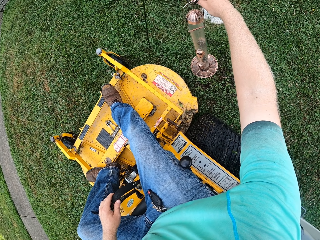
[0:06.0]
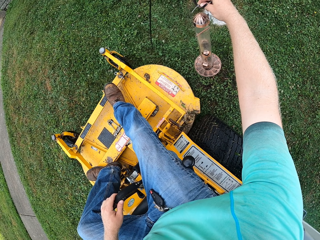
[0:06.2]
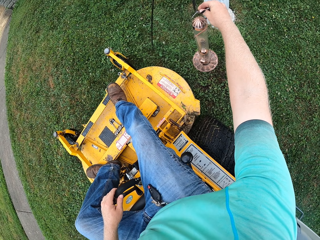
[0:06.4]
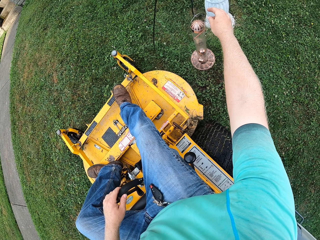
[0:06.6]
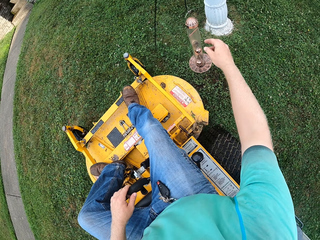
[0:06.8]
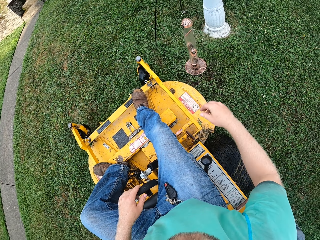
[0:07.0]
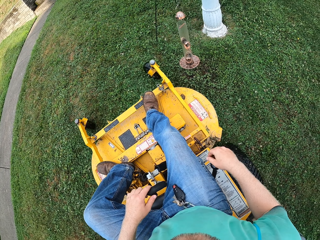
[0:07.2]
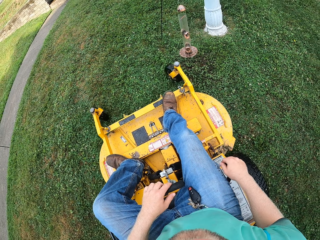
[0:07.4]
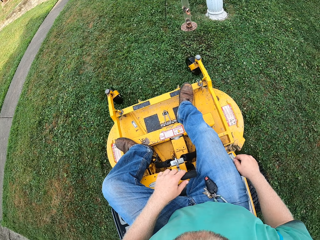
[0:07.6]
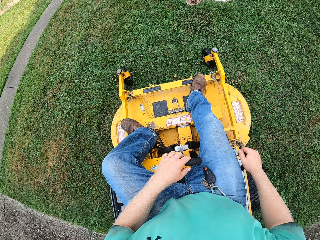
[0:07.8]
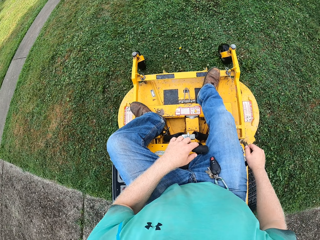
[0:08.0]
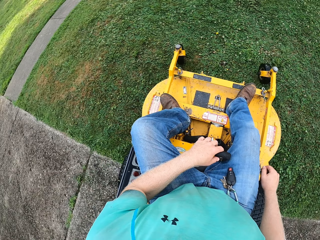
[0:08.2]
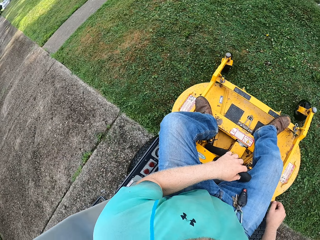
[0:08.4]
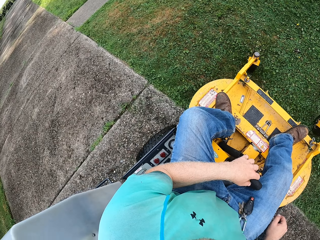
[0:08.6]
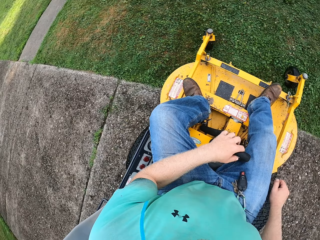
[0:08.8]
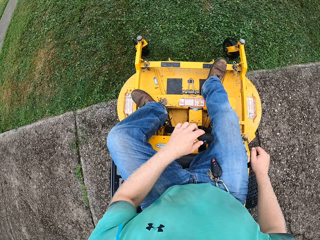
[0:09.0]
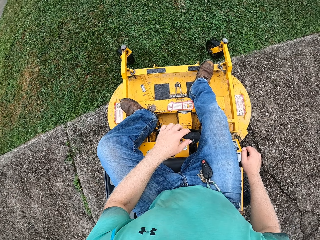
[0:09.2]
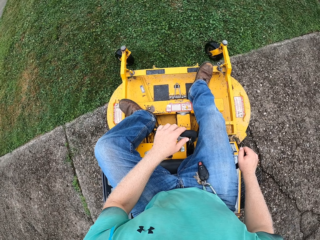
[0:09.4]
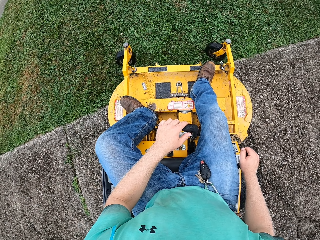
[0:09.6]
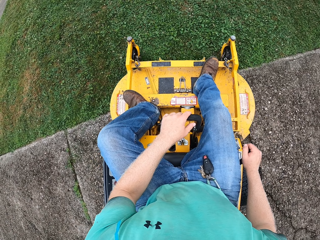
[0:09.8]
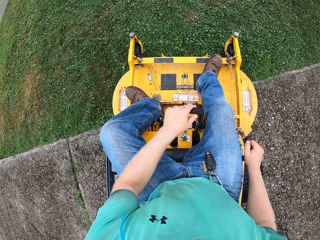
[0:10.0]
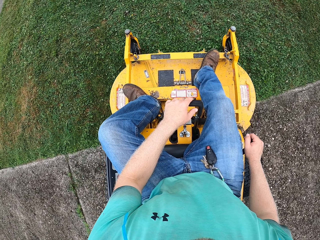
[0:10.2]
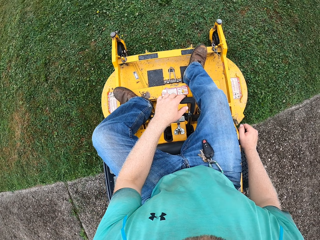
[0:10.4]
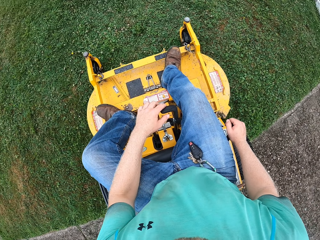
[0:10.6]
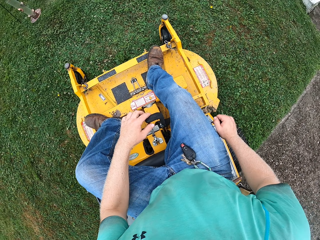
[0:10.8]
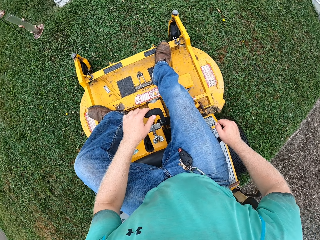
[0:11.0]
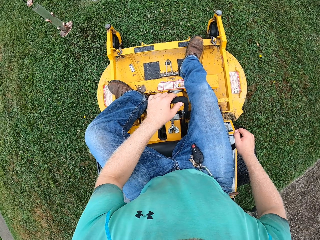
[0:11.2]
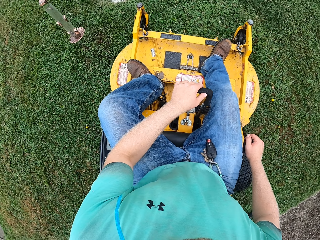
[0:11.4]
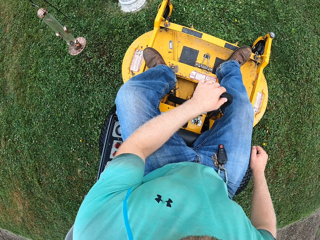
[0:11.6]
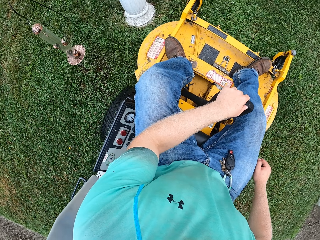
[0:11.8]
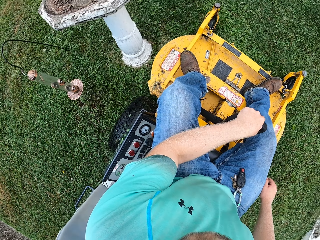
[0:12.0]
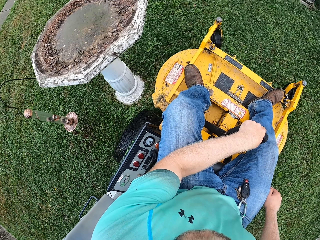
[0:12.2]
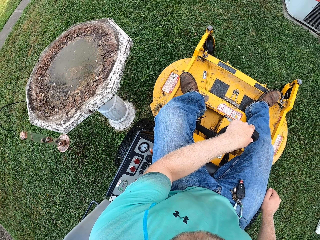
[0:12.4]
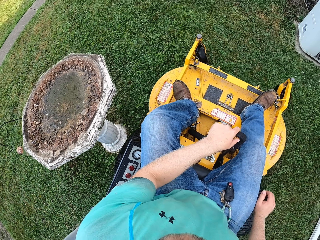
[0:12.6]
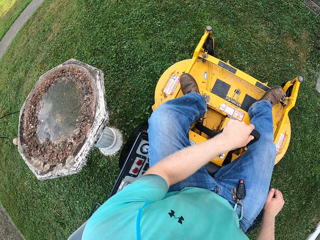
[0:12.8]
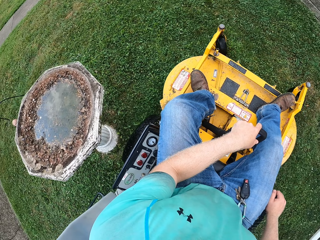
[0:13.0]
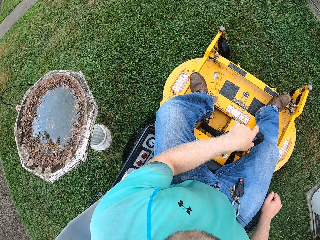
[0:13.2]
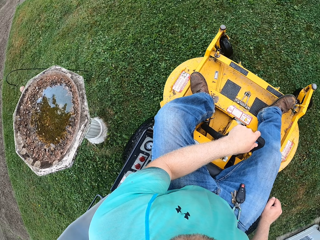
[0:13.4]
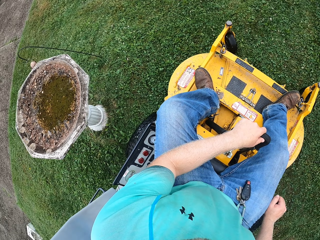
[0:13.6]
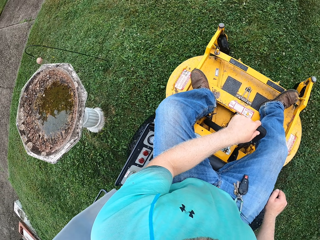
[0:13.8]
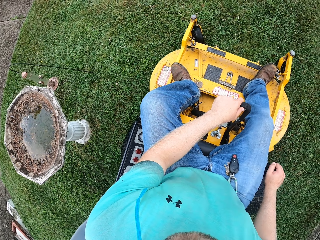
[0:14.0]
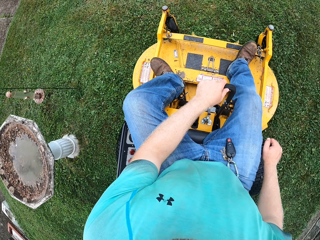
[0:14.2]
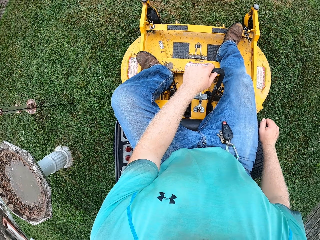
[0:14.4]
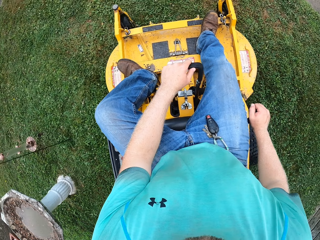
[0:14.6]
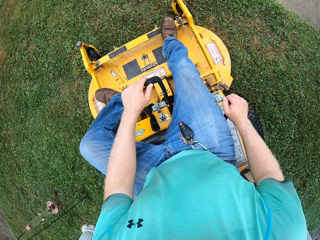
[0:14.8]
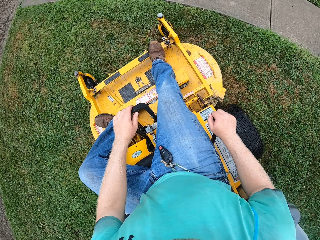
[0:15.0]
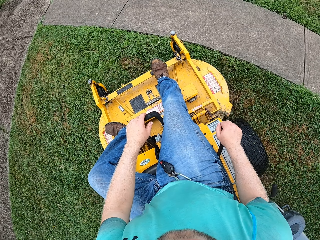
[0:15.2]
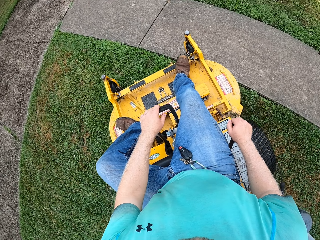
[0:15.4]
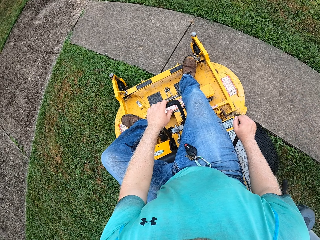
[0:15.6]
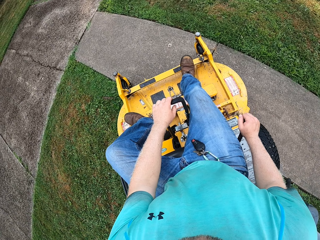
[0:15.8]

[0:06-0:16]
The camera wearer hangs the lamp on a hook with his right hand. He reverses the small tractor or lawnmower. He rides the lawnmower on the lawn with his right hand on a gear and his left hand on the deck release lever.

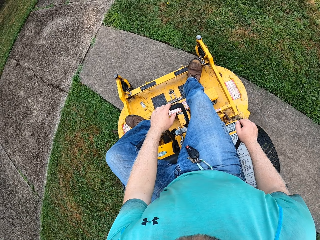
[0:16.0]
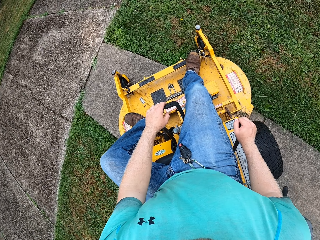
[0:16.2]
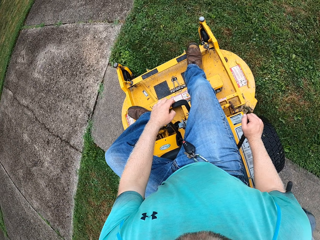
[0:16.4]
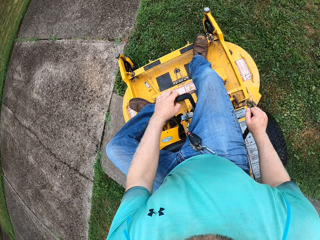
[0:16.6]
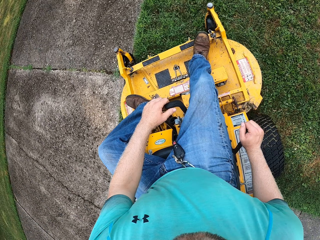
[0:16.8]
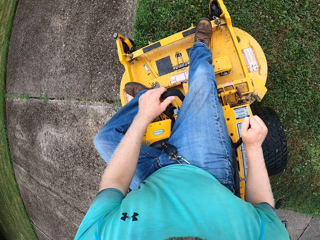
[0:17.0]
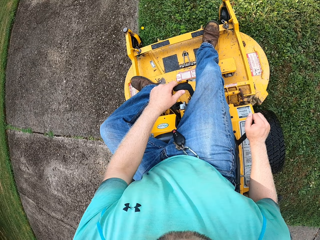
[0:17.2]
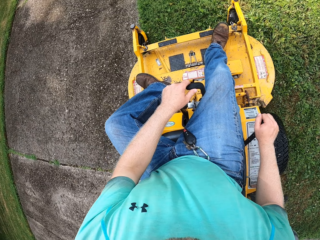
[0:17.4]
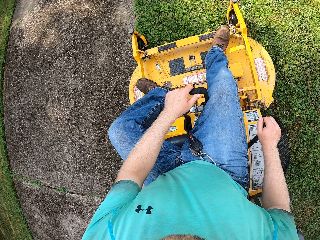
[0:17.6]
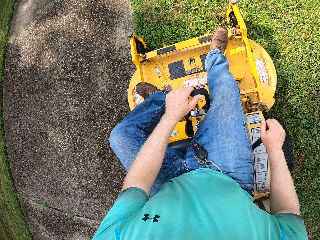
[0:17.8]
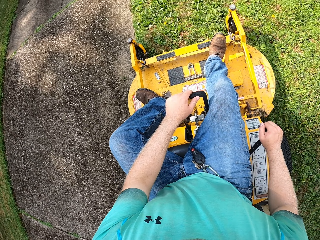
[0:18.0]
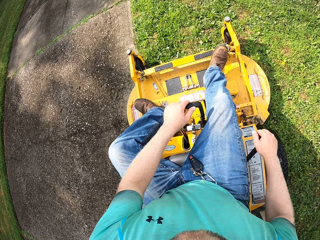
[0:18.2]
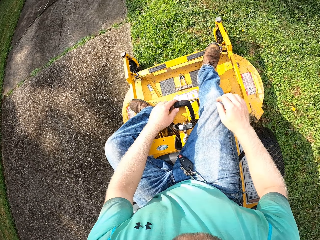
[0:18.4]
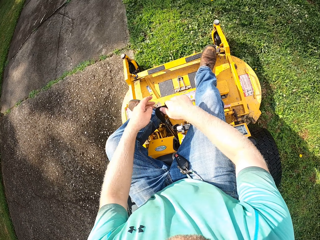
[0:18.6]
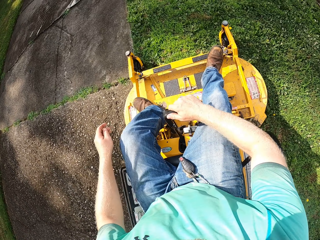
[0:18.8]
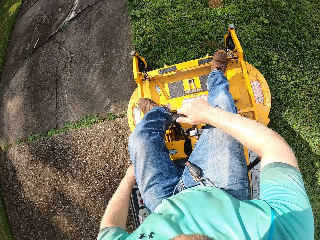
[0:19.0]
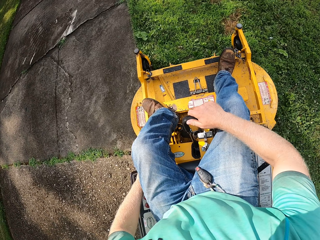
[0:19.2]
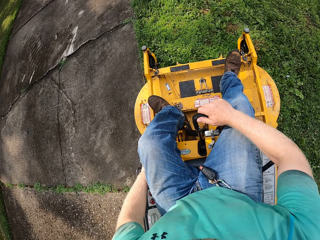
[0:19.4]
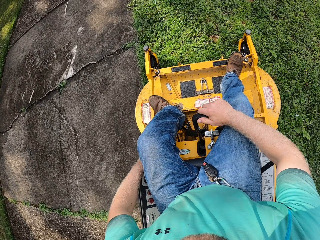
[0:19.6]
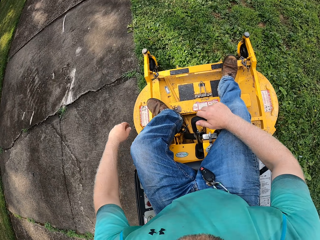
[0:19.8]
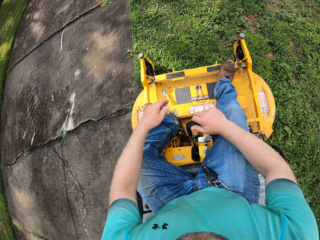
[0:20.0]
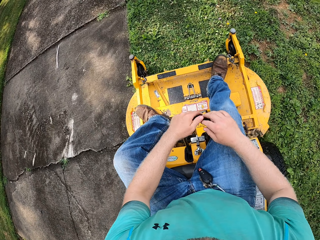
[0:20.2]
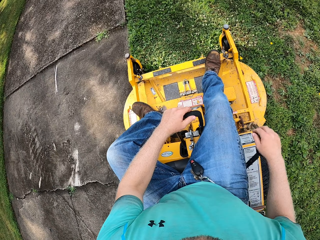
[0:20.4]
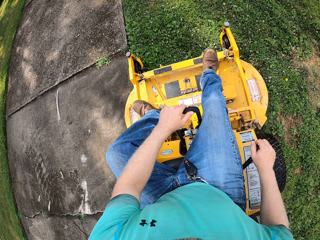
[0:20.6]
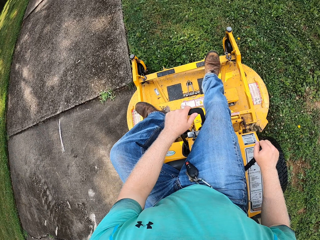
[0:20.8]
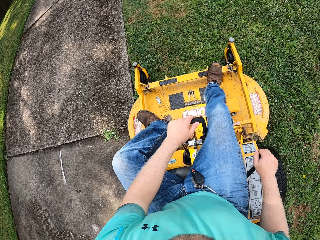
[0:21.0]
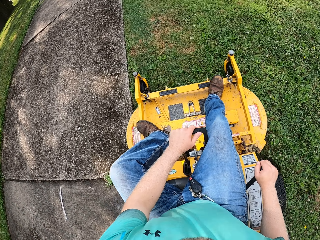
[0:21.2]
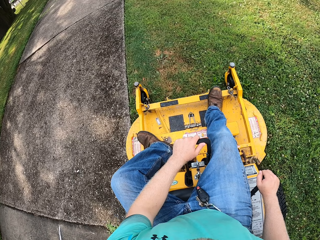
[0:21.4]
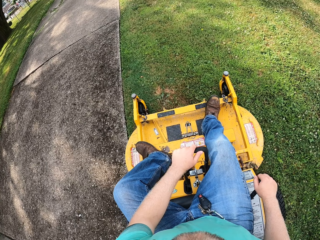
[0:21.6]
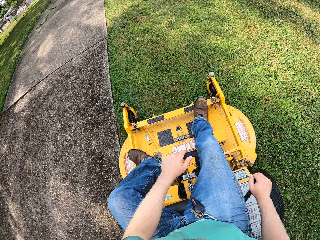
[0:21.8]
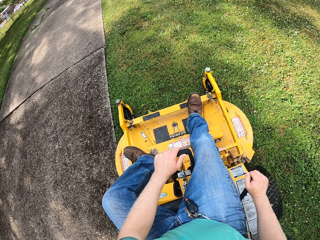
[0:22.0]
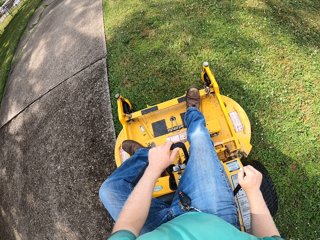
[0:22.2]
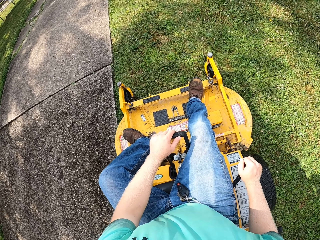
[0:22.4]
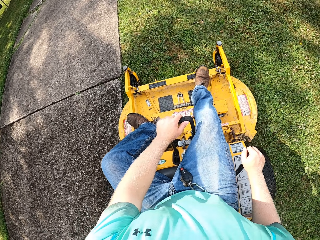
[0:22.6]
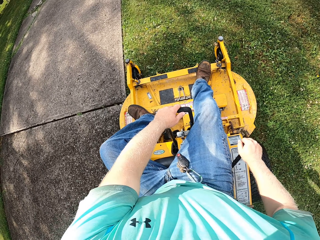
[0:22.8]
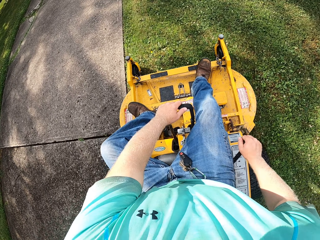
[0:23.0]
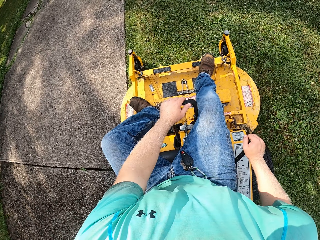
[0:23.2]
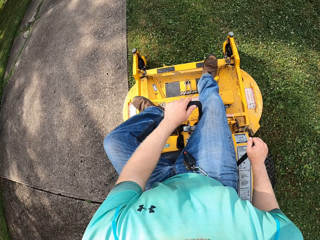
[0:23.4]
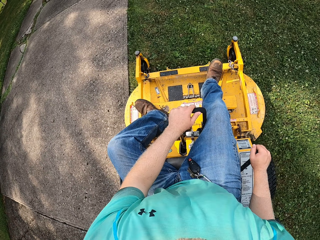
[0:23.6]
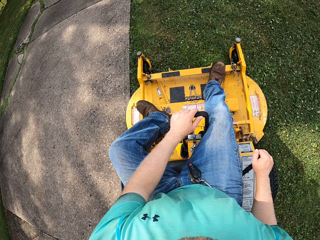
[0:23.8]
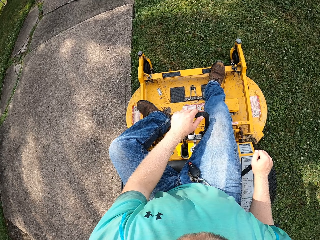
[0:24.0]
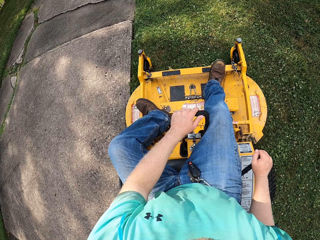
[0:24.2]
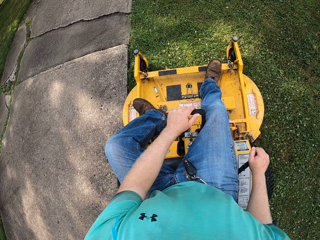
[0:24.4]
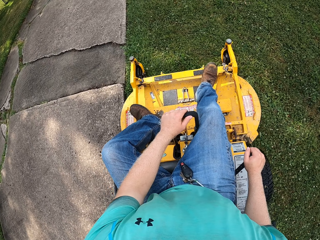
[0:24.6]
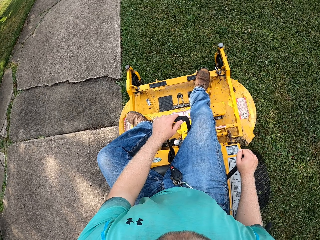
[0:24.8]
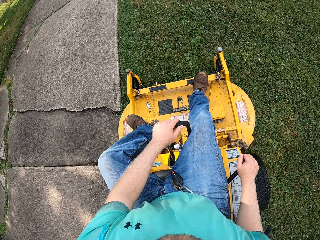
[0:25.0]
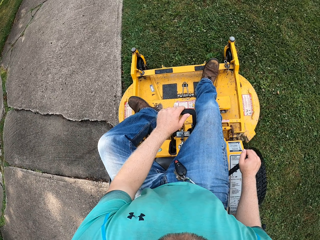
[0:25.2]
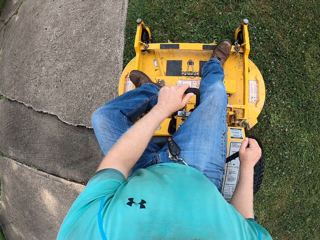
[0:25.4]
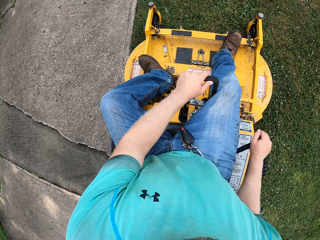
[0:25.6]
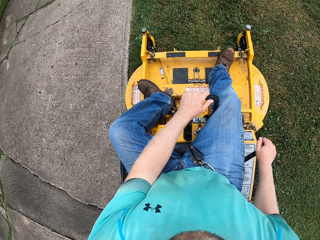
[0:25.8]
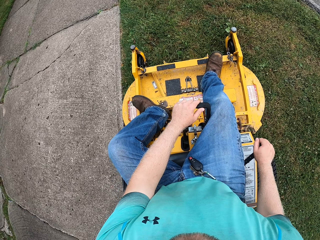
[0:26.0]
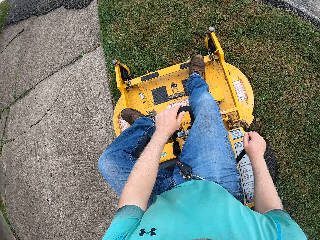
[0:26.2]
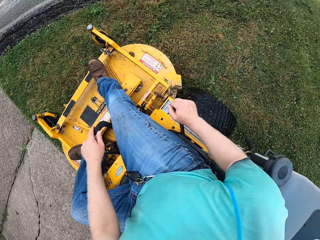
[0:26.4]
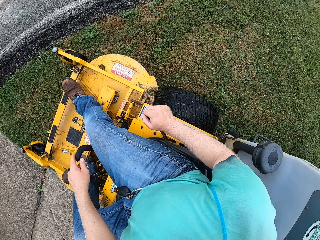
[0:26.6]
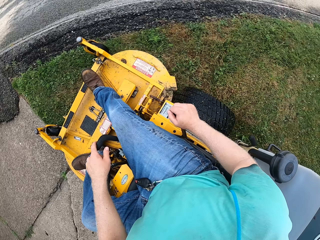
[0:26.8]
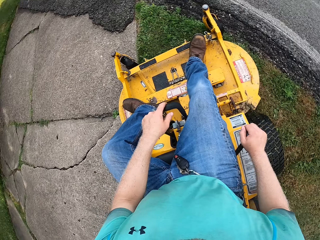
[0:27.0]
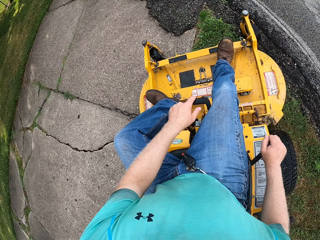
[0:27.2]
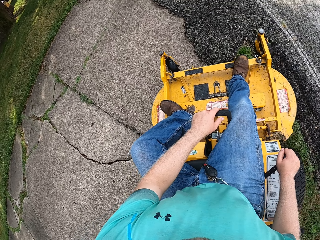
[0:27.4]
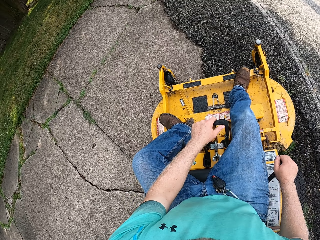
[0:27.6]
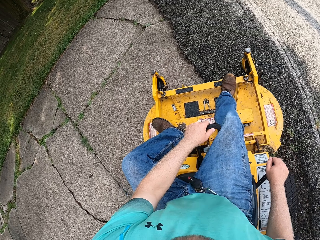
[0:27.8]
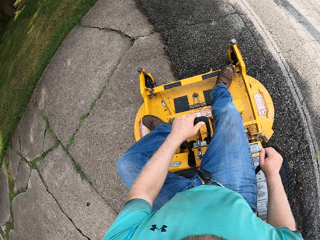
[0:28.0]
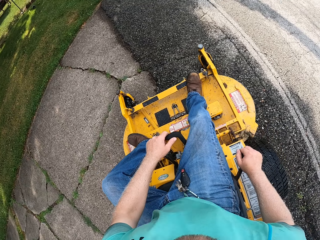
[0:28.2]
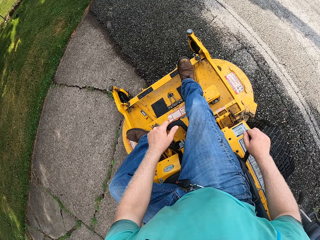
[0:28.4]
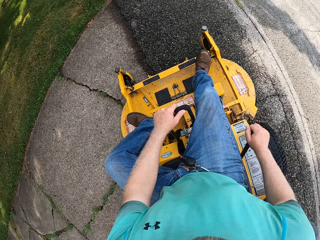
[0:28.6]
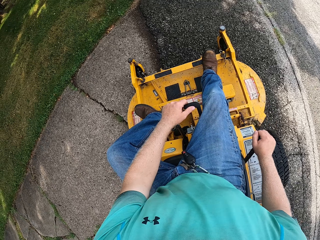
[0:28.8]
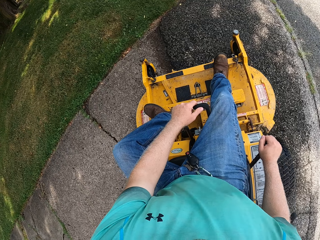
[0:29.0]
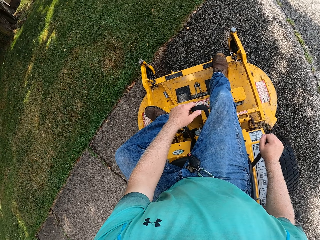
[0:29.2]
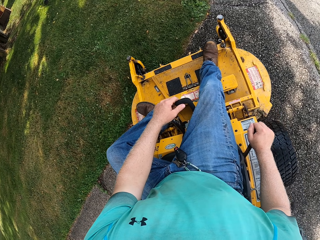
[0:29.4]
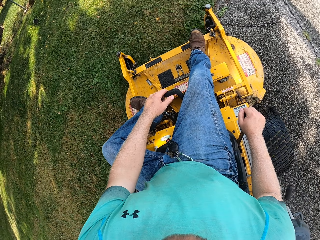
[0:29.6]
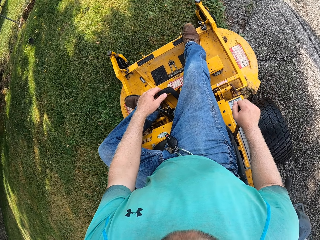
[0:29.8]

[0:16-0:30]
The camera wearer moves his hands. He rides the lawnmower on the lawn with his right hand on the deck release lever. He rides the lawnmower on the lawn with his right hand on the gear and his left hand on the deck release lever.
